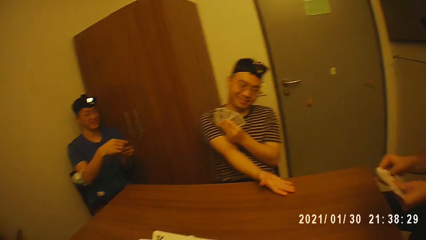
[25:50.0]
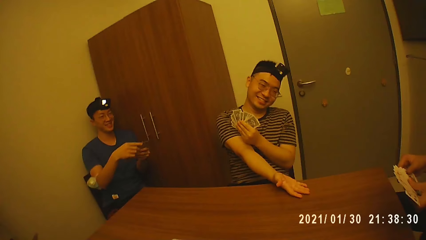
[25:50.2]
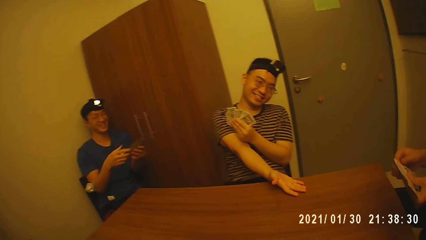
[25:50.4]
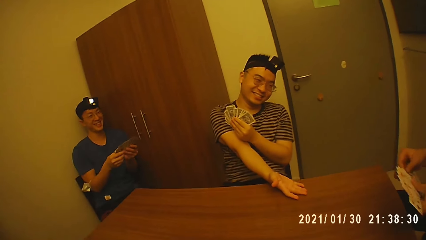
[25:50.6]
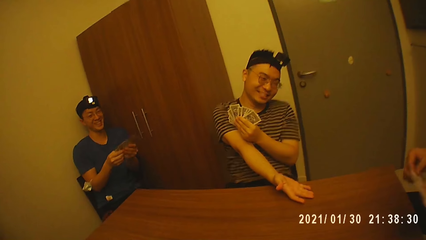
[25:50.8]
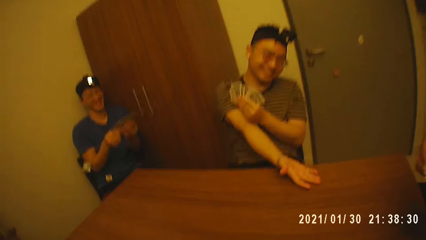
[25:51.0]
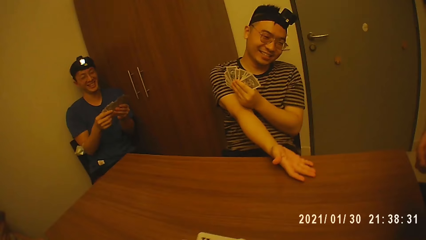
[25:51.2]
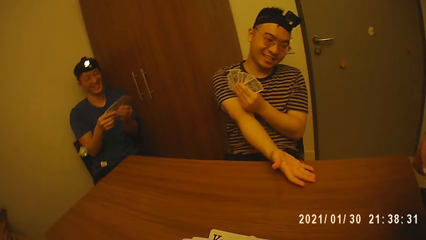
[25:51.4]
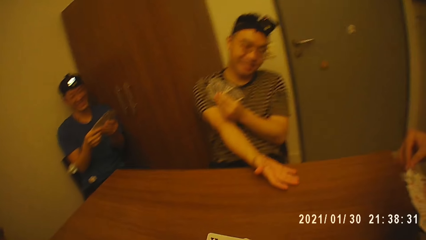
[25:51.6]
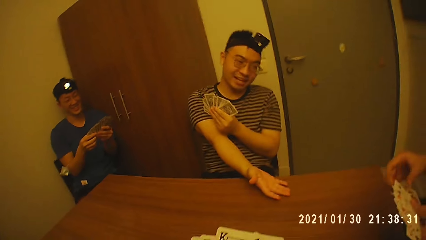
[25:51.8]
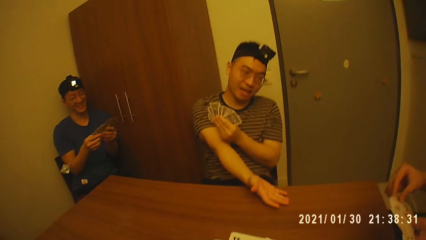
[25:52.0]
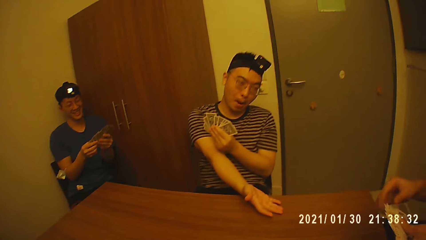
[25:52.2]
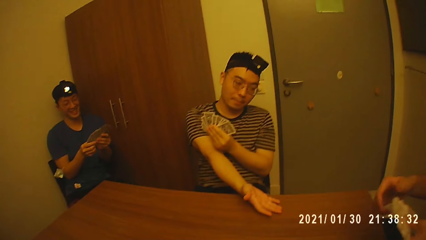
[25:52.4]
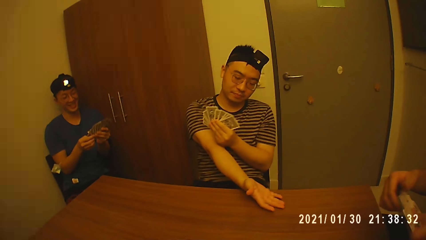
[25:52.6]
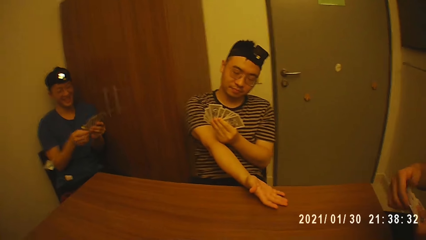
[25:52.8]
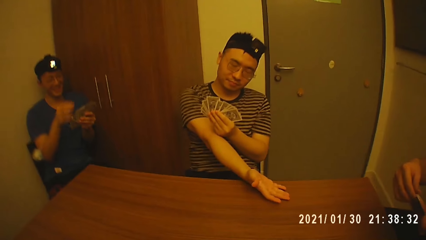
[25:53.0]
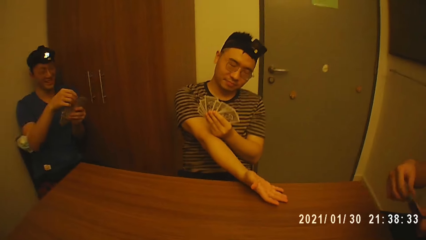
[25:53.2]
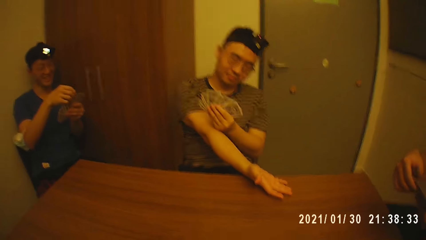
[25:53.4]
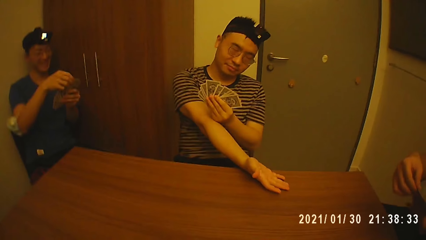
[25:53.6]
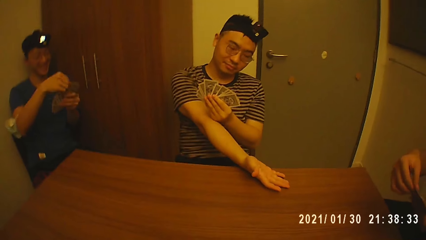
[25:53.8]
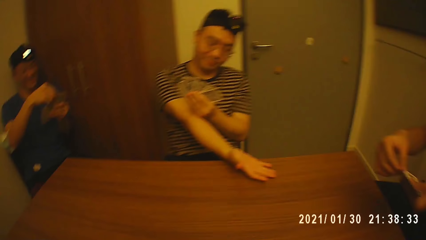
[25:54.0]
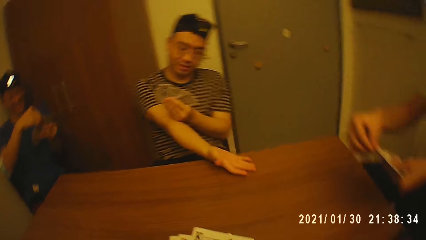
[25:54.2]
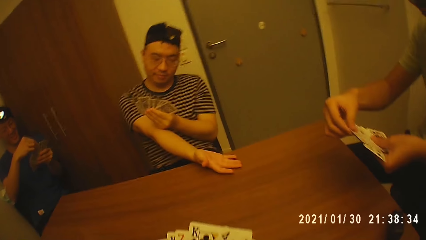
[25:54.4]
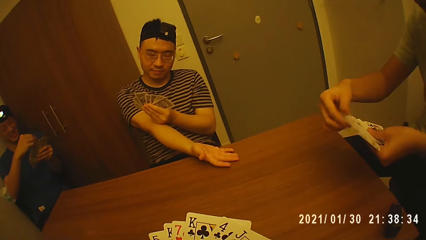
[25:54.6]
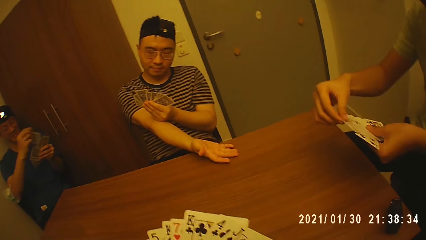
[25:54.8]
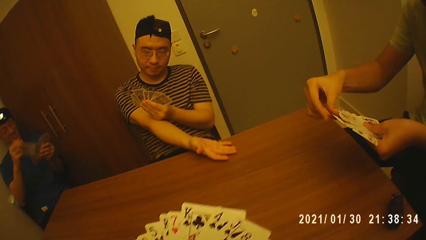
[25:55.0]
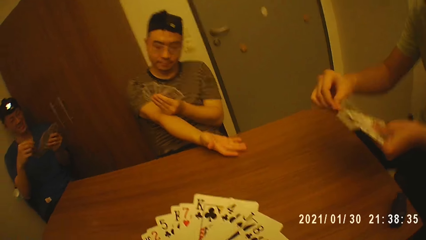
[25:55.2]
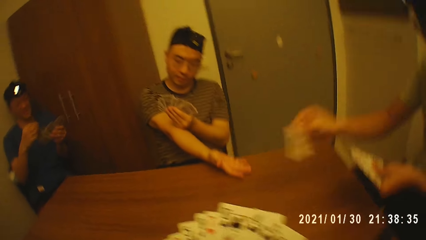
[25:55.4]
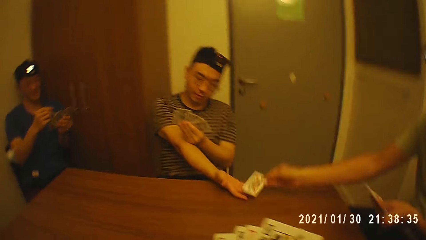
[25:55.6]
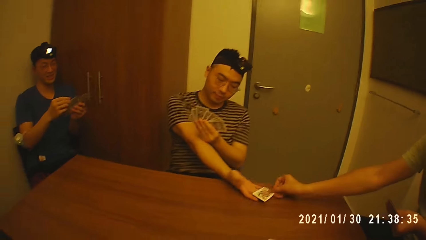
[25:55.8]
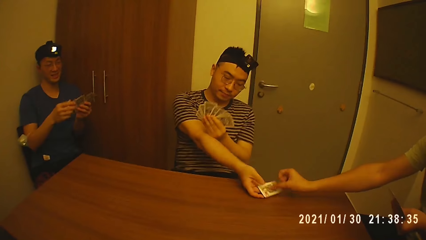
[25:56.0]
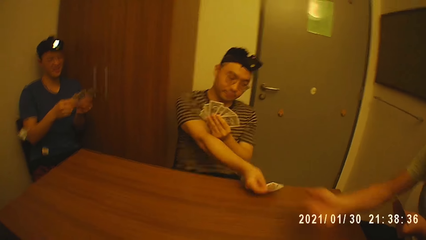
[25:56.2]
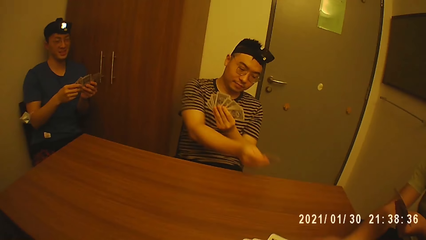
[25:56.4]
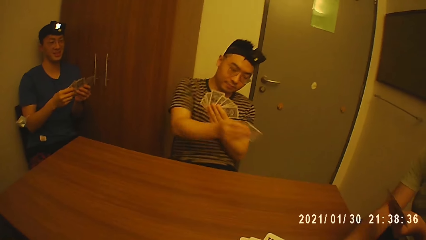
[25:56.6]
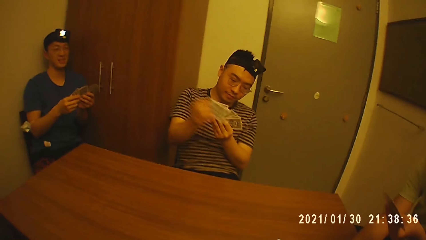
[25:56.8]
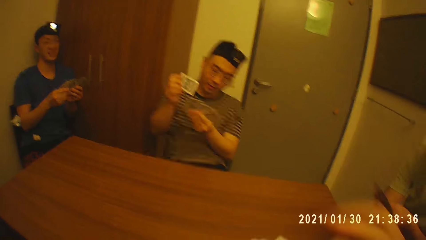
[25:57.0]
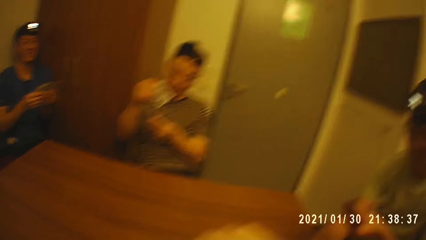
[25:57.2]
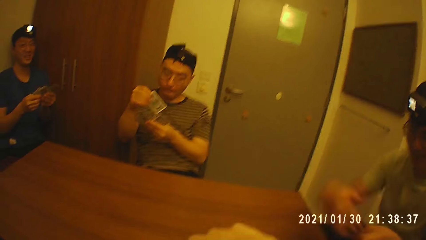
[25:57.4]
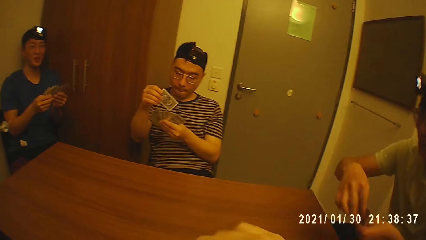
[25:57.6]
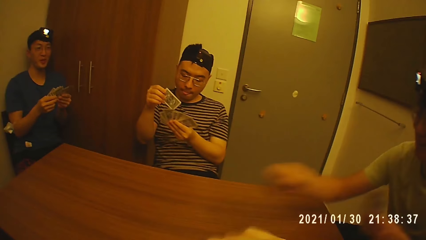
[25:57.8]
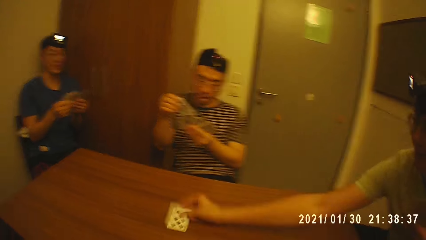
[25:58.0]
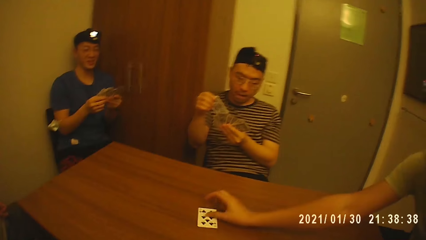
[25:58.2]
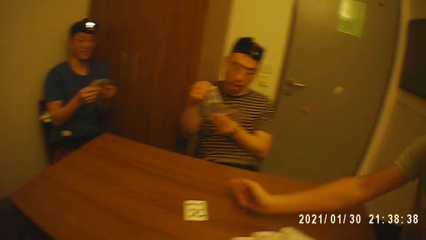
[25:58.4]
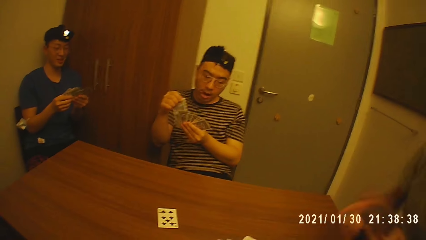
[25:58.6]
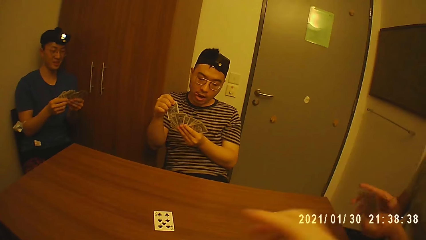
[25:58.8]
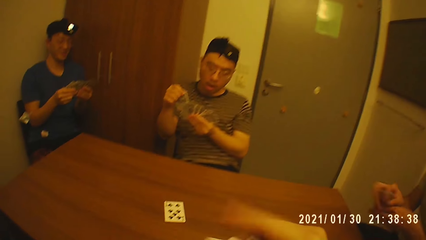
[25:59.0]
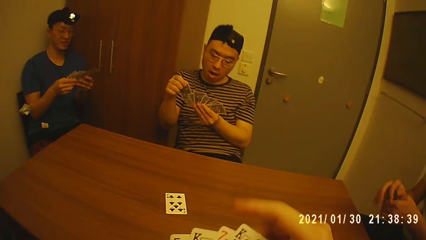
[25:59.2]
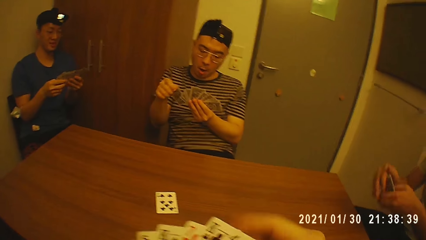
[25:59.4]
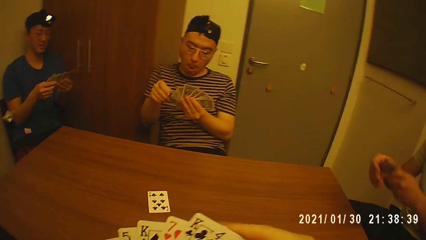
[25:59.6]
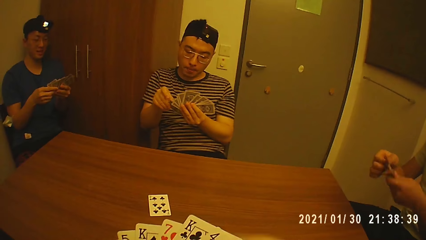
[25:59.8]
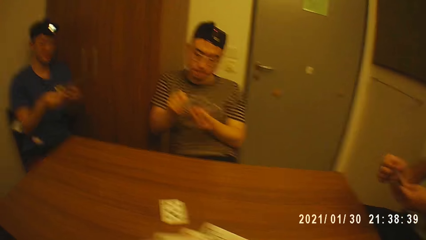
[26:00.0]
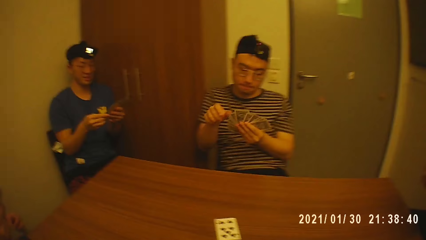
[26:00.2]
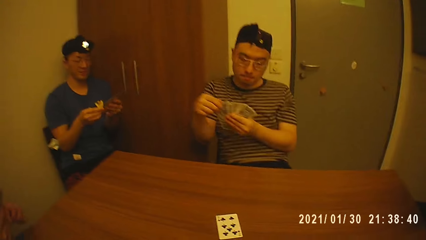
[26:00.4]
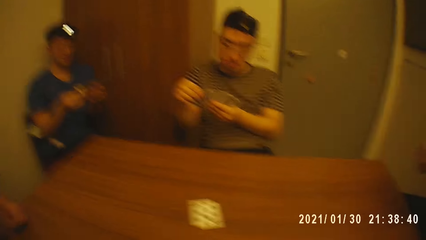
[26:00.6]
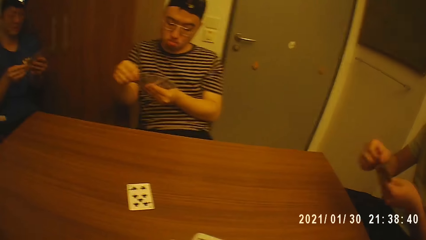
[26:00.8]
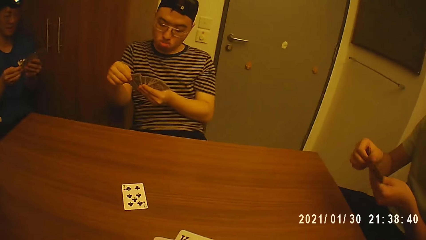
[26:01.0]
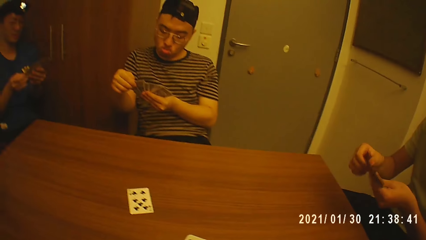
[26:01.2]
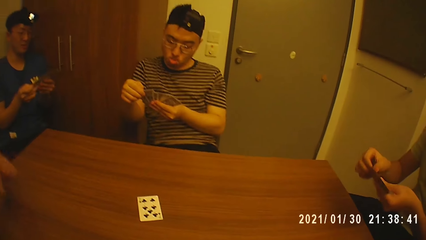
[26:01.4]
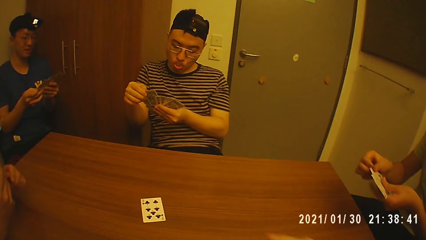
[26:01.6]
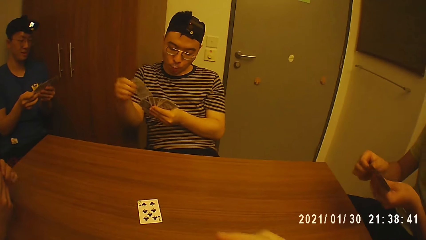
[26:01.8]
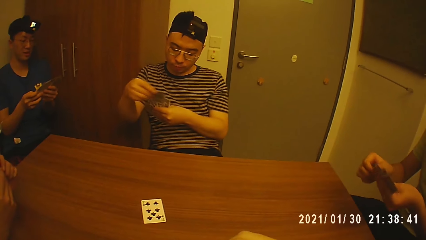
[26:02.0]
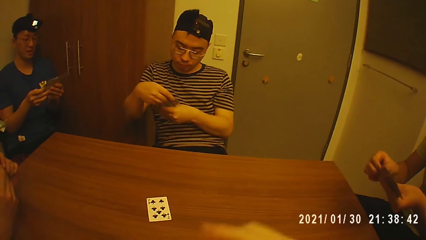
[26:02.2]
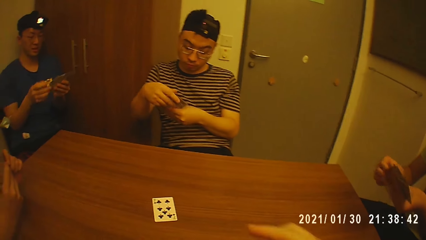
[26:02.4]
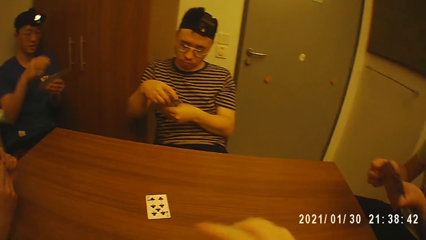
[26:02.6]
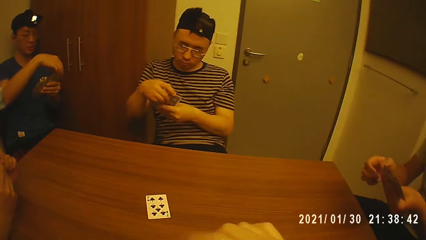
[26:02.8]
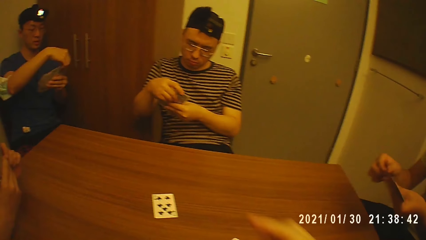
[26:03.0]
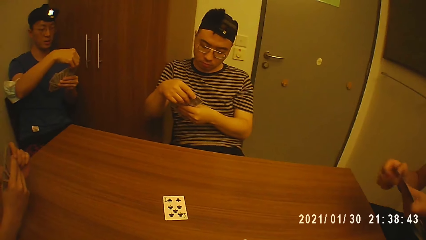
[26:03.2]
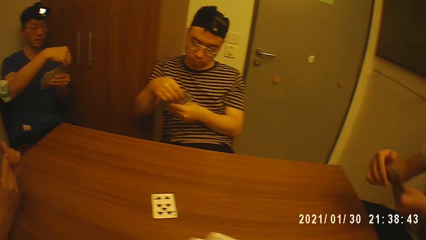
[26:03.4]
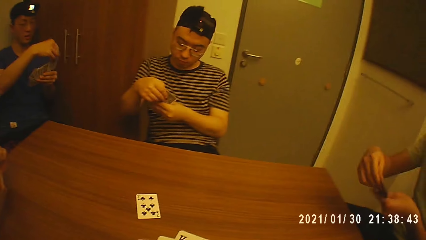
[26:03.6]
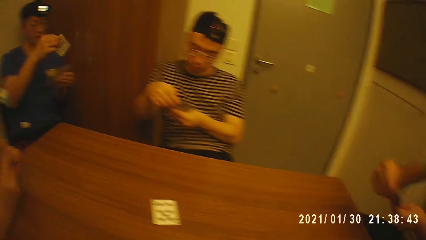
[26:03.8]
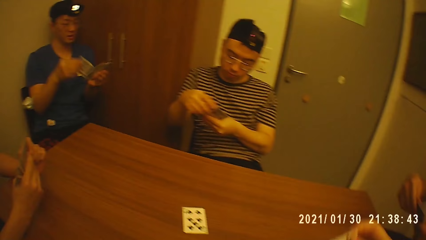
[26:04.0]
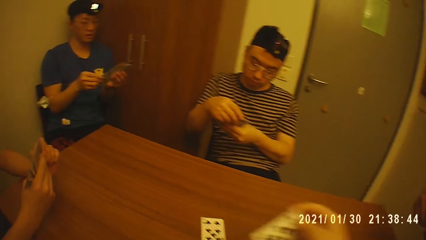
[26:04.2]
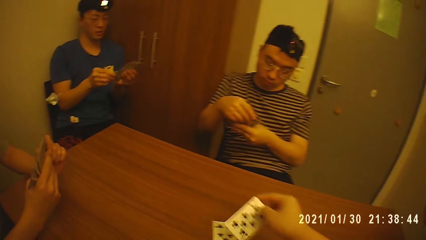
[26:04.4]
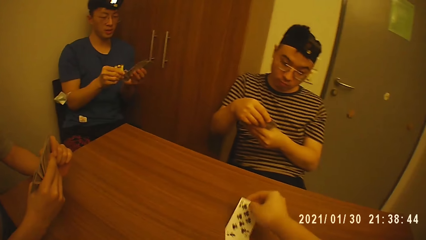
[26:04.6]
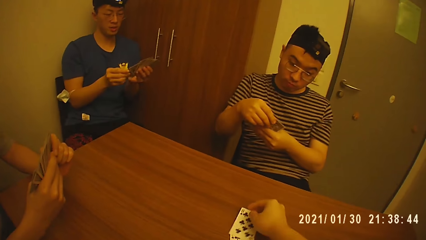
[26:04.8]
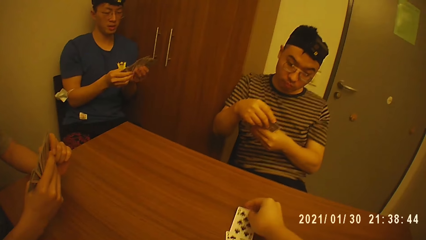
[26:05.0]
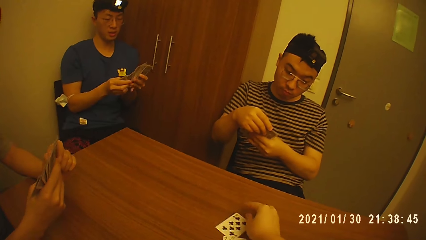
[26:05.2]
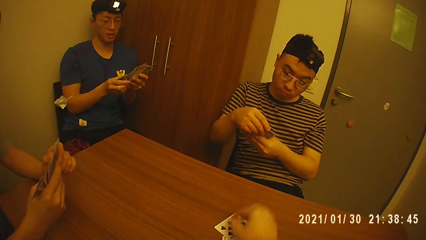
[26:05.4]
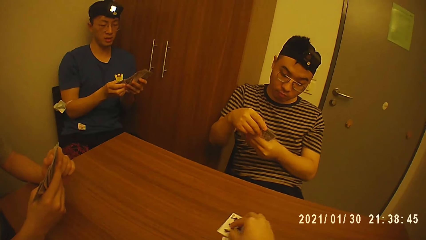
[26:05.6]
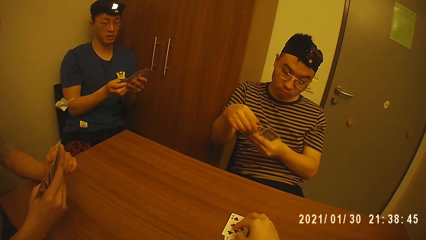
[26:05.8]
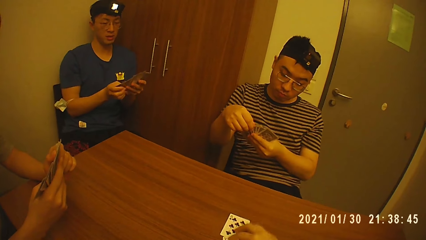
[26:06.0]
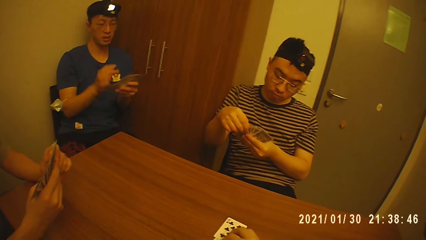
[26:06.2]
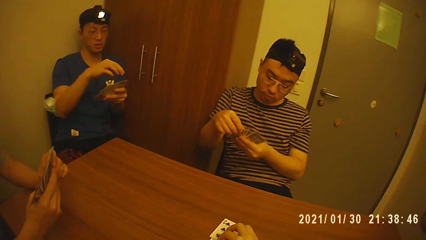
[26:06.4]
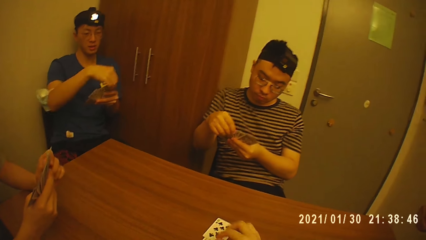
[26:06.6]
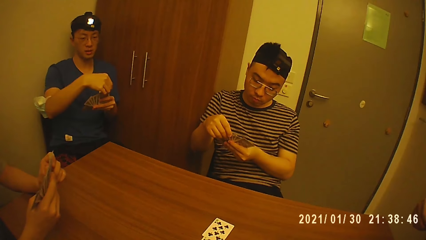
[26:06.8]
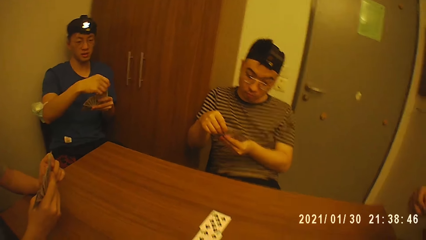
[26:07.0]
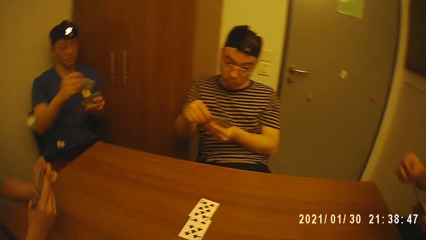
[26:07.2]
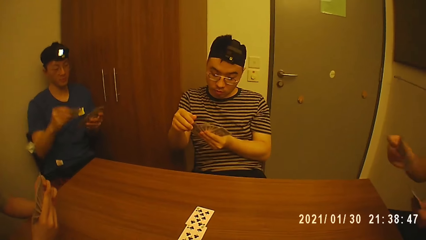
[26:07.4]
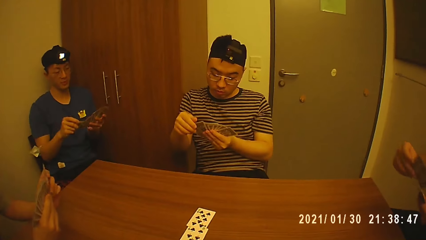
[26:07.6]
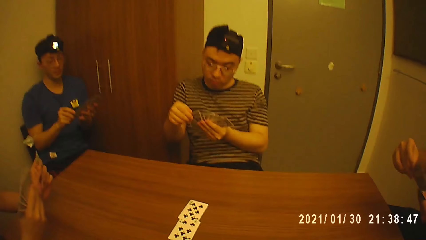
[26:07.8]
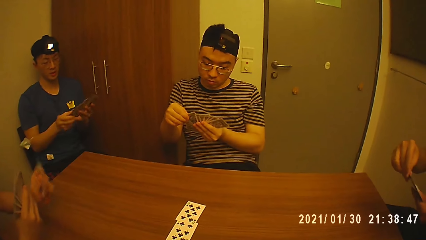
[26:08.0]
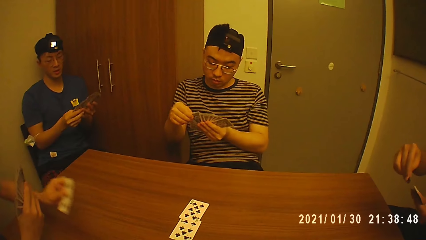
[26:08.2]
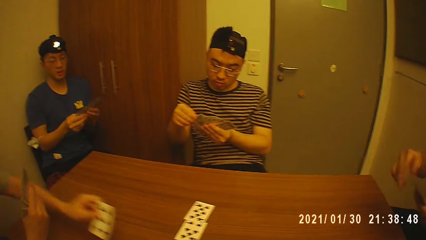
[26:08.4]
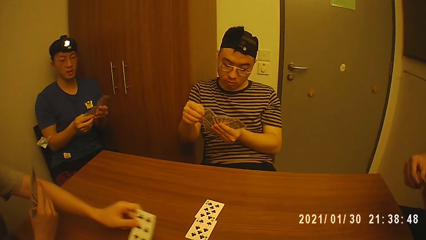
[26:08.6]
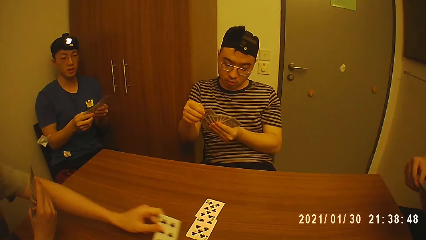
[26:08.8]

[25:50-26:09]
A man places his right hand on the table. Another man picks a card from his left hand with his right hand. The other man touches the card. The other man drops the card in the first man's right hand with his right hand. The first man takes the card from the other man. The camera wearer arranges the cards in his hands. The other man picks a card from his left hand with his right hand, drops the card on the table with his right hand, and arranges the cards in his hands. The camera wearer lifts up the hand. The first man passes the card from his right hand to his left hand and arranges the cards in his hands. The first man touches the card. The camera wearer drops a card on the table with his right hand. He adjusts the cards on the table with his right hand. Another man picks a card from his right hand with his left hand.
